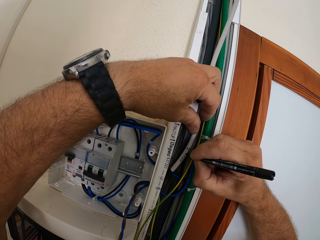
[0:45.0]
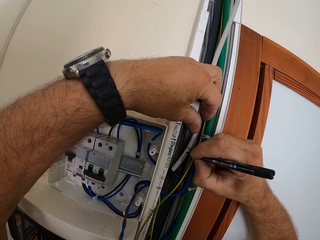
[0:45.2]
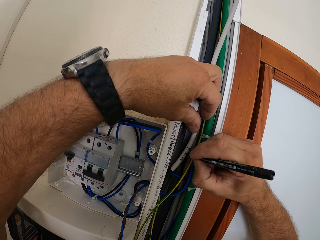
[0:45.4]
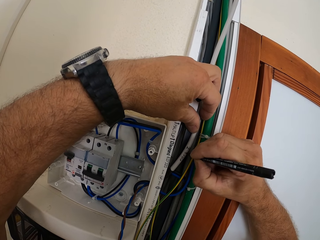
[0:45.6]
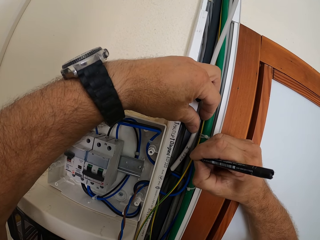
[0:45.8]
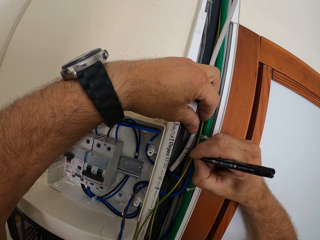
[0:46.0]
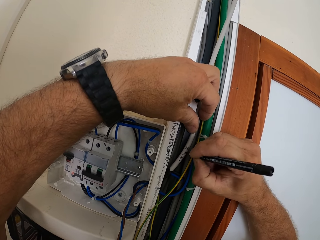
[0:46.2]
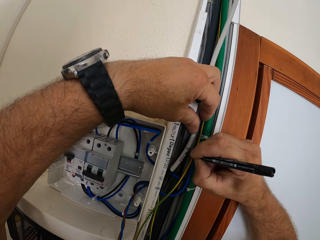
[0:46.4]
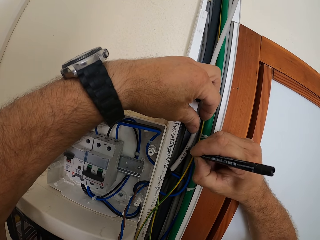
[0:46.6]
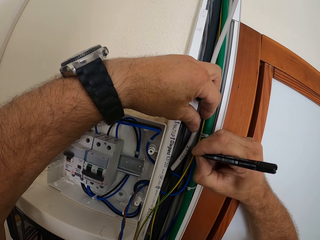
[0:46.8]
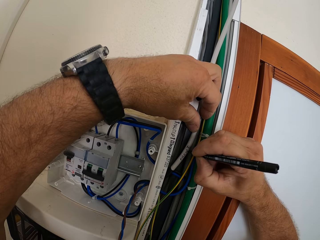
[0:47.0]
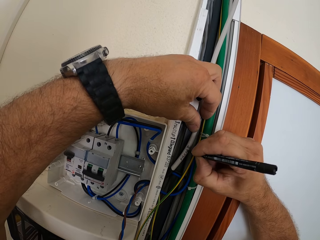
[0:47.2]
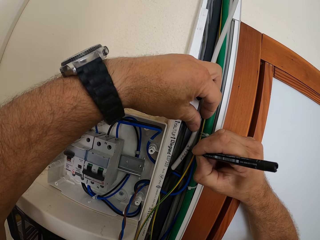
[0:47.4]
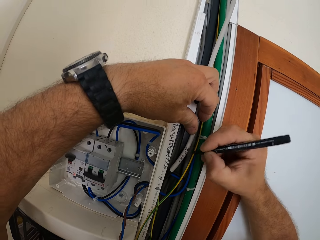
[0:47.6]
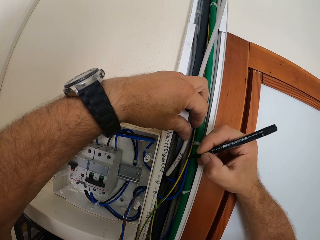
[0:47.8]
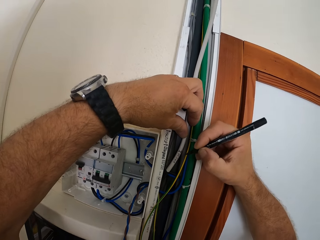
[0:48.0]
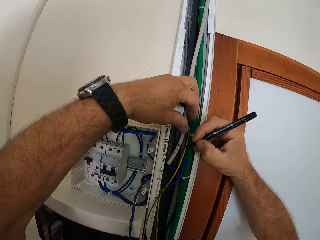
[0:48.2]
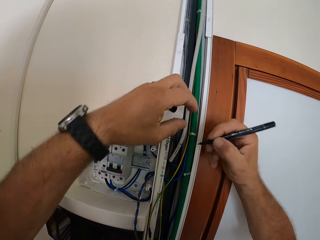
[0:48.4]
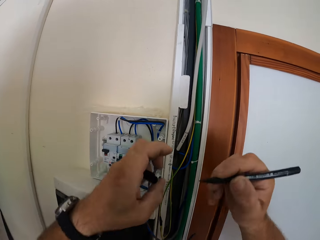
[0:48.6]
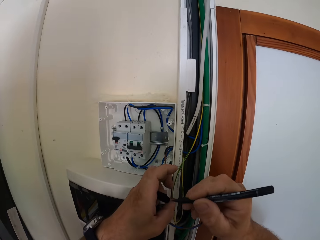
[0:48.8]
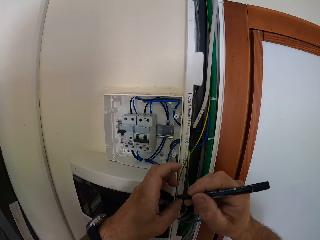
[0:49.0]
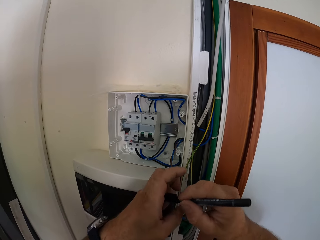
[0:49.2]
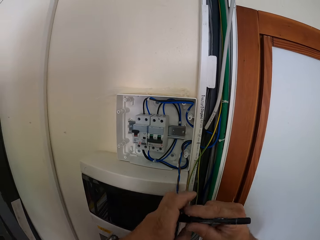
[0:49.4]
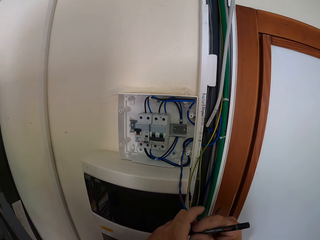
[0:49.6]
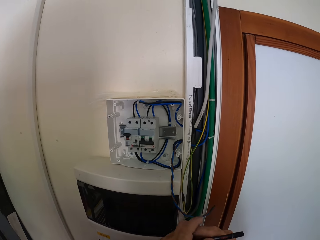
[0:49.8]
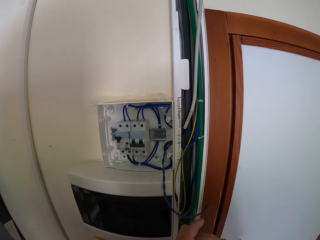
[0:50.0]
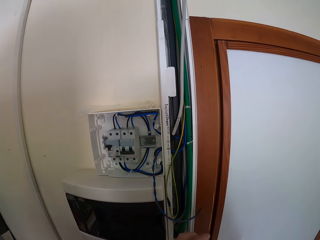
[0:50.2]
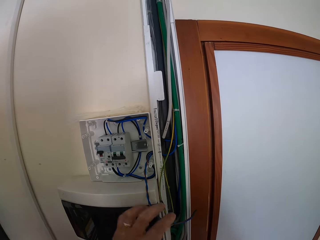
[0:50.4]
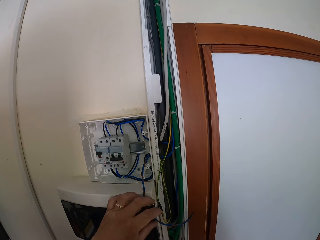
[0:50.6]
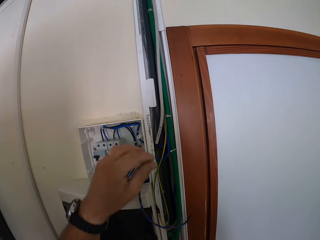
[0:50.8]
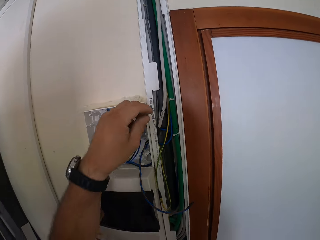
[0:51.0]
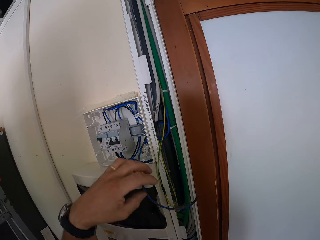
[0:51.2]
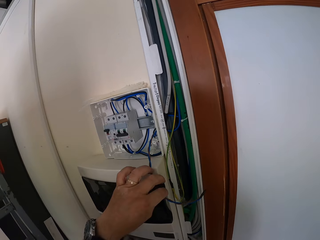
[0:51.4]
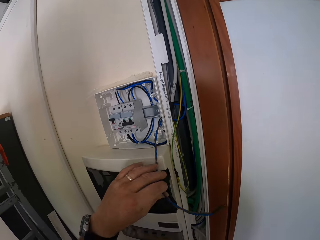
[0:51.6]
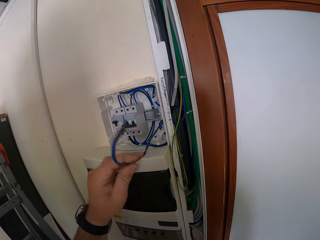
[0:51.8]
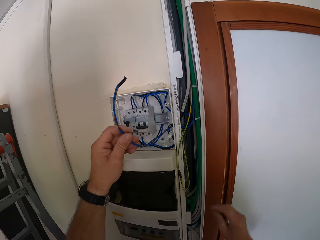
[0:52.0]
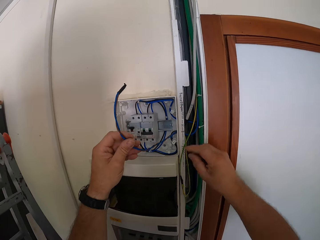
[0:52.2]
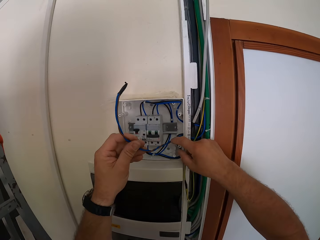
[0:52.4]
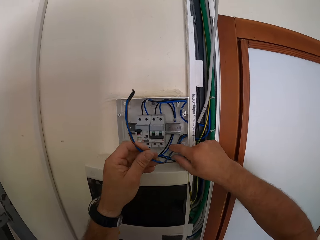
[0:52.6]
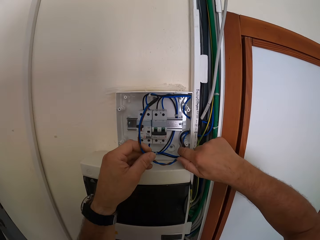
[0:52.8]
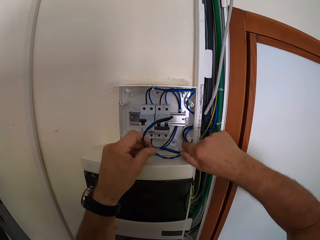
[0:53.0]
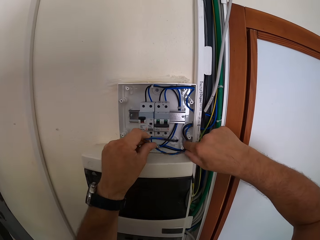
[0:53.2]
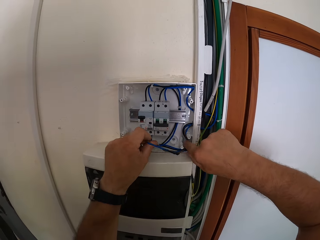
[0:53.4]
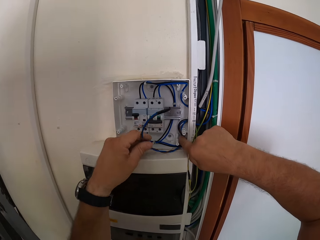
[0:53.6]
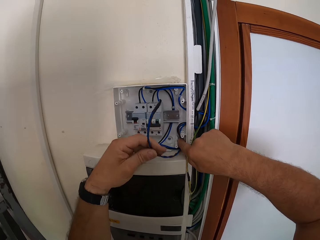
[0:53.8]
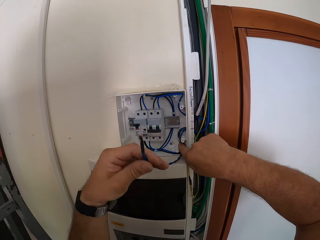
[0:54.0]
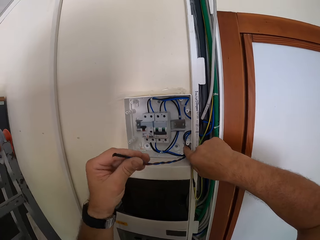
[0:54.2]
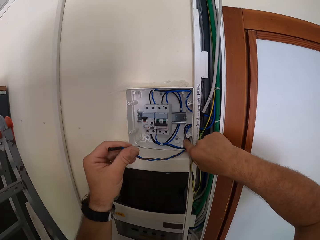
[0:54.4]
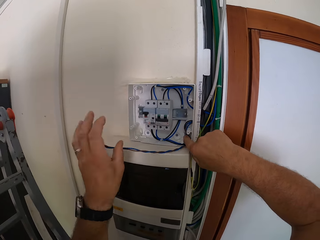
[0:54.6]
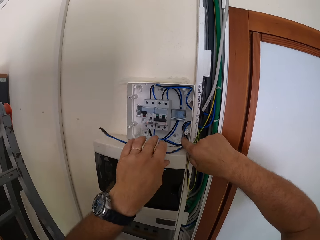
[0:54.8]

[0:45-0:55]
The camera wearer moves the pen away from the cable. He removes his left hand from the cable. He covers the pen. He touches the cable and the upright air conditioner with his left hand. He raises his left hand. He picks up the cable. He holds the cable with both hands.

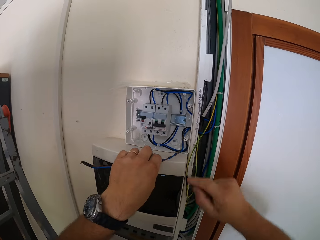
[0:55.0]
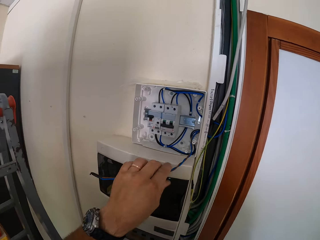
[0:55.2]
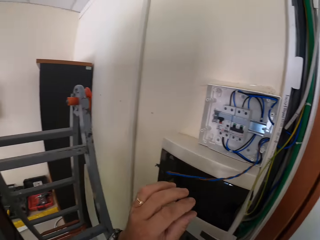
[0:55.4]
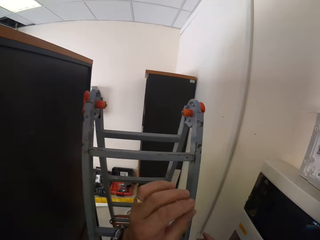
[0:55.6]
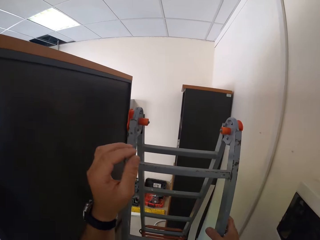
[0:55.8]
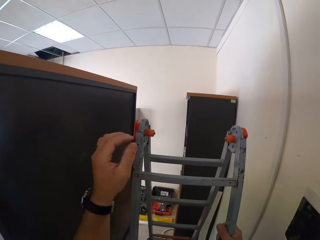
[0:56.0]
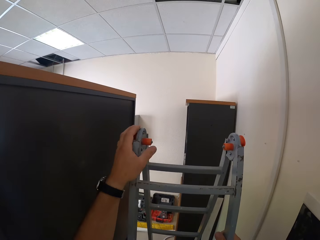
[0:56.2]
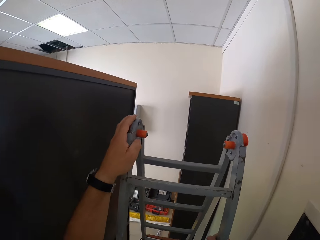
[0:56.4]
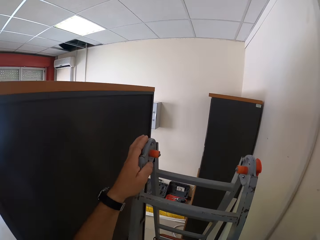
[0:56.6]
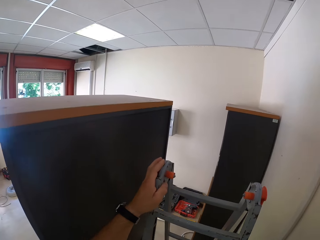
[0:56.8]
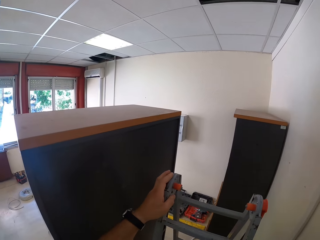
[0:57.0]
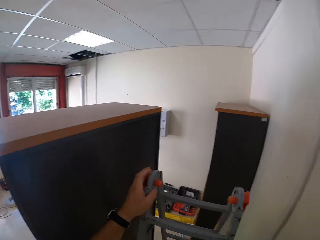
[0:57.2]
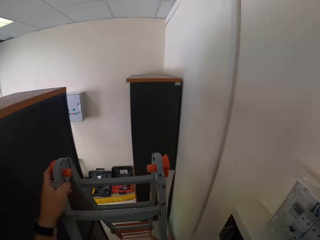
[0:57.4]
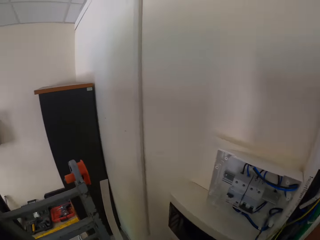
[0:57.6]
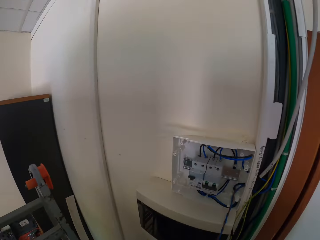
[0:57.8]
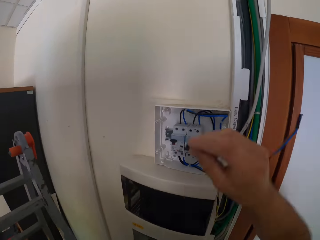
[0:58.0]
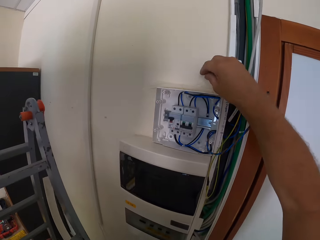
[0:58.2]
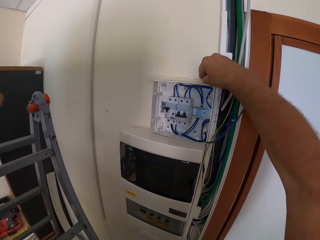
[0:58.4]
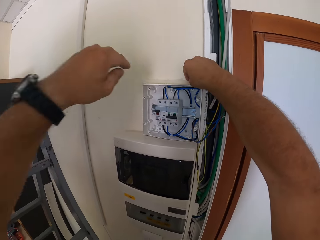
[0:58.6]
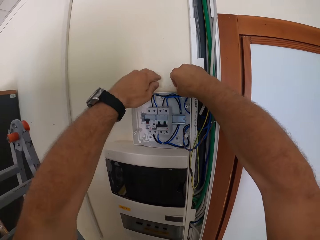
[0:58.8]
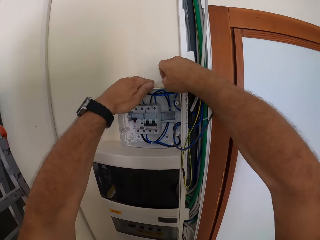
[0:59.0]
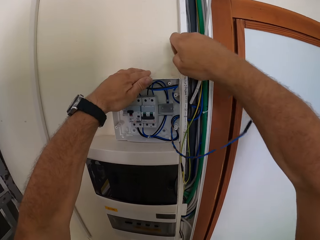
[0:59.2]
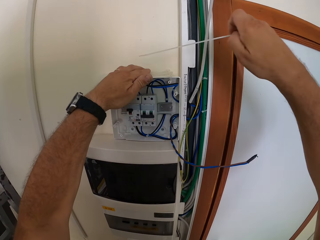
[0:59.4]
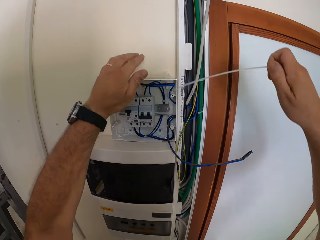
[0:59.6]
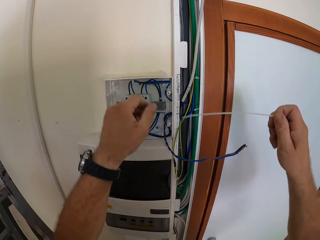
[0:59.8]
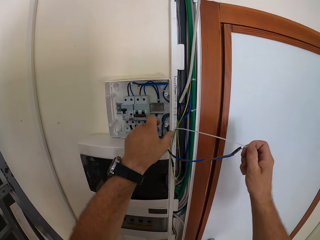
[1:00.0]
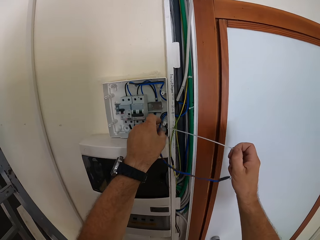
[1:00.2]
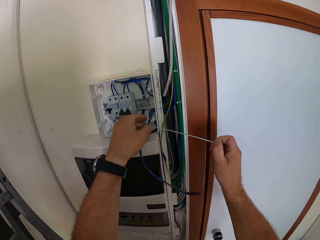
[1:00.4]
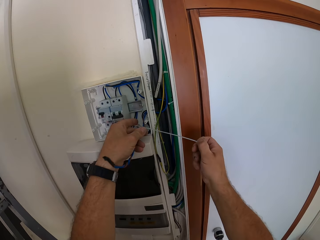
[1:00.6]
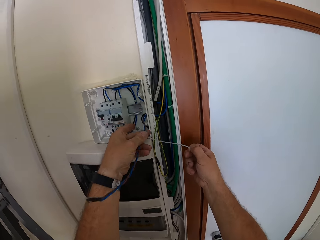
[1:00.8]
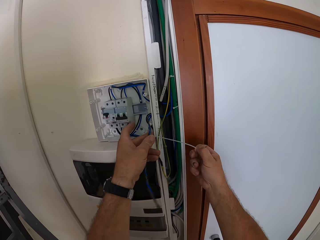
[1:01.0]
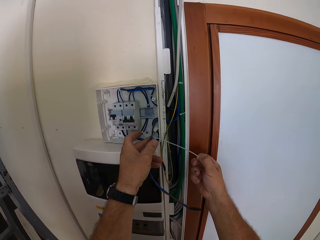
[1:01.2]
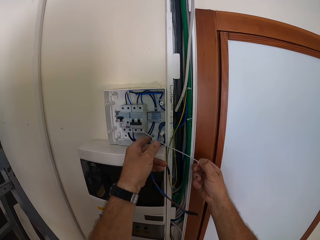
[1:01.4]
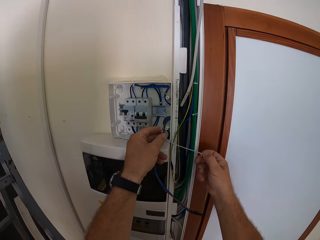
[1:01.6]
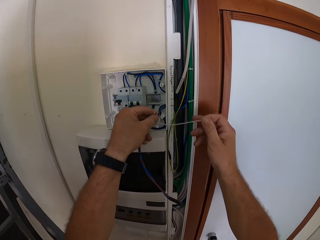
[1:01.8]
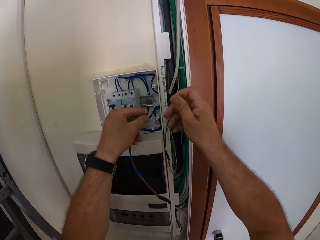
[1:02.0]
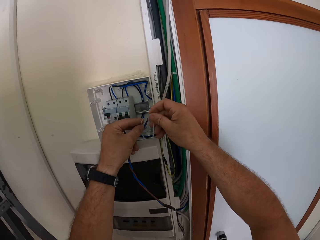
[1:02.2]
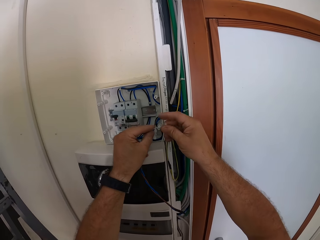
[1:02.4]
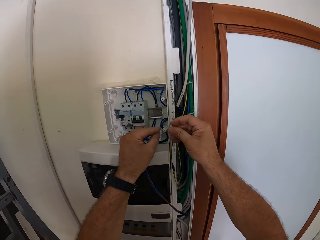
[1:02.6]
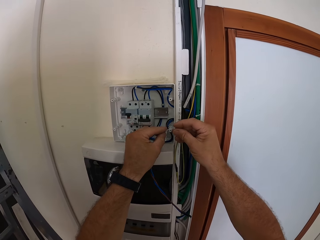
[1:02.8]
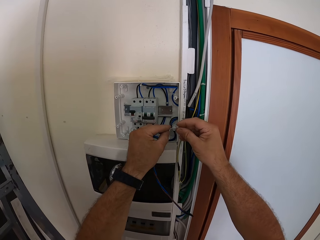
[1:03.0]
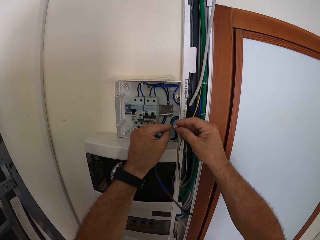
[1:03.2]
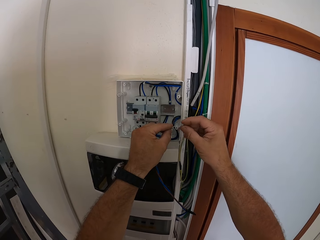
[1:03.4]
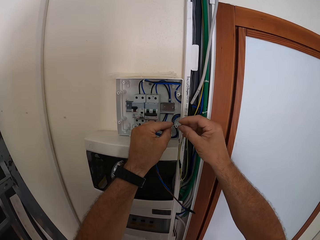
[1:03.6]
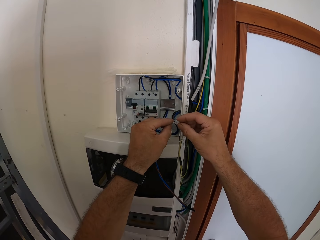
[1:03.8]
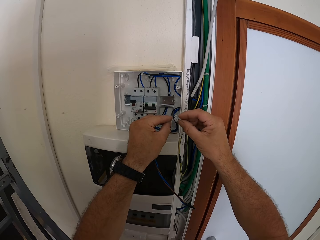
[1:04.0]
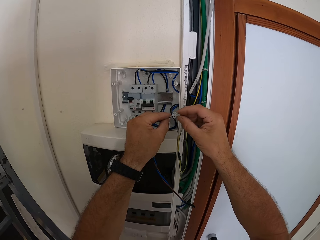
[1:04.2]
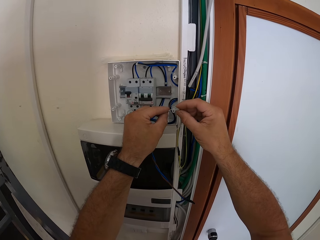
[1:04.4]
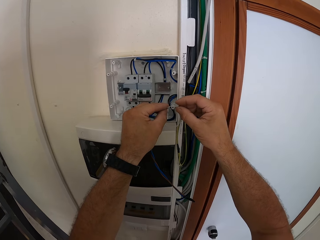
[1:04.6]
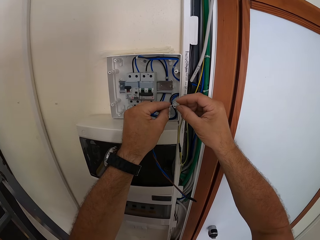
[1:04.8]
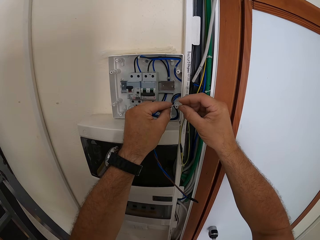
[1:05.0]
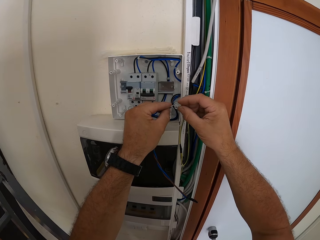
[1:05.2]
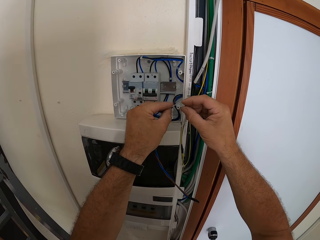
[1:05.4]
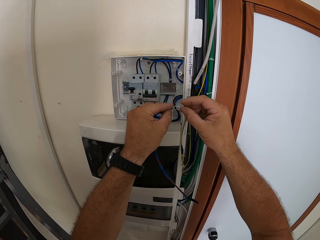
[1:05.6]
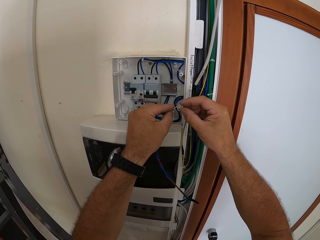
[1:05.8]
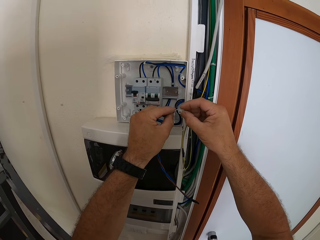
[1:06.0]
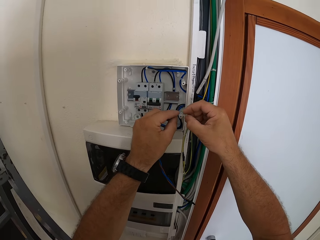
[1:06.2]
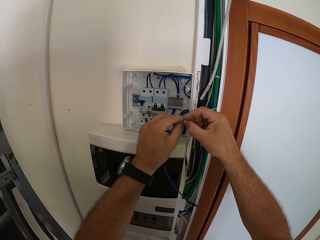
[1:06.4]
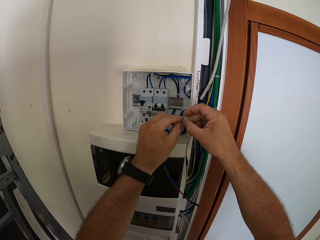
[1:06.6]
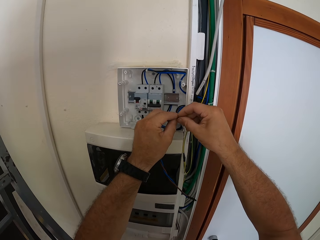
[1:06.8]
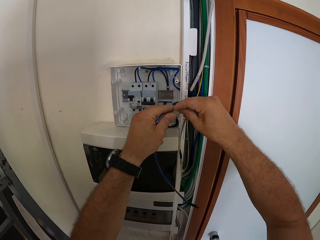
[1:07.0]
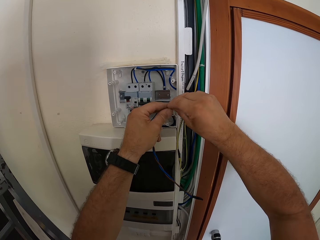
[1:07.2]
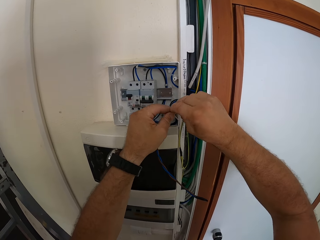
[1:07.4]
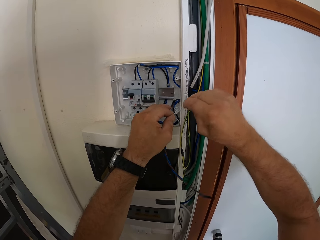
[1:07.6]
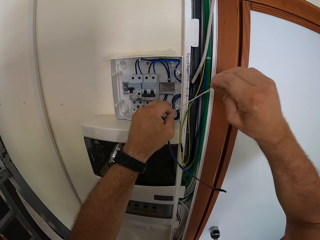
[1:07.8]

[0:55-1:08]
The camera wearer fixes the wire in the meter box. He removes his hands from the cable. He touches the ladder. He holds the ladder. He looks around the room. He removes a cable tie from the top of the circuit box. He grasps a wire. He fastens the cable tie to the cable.
